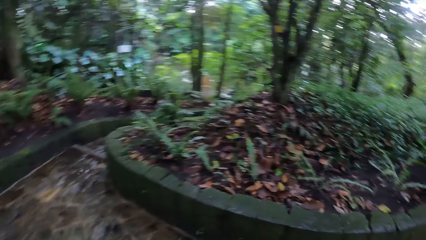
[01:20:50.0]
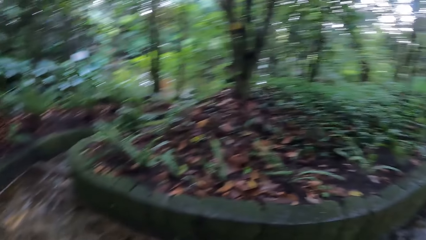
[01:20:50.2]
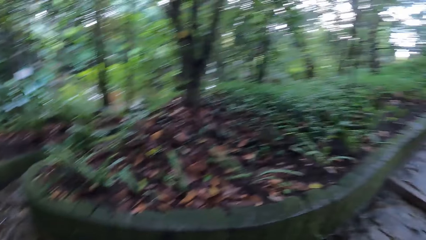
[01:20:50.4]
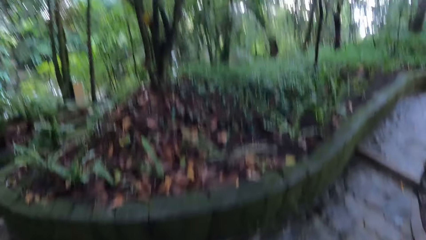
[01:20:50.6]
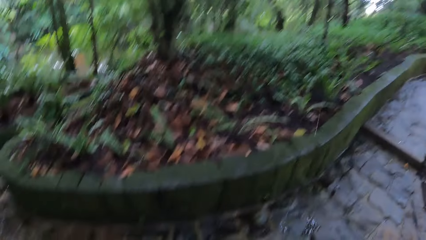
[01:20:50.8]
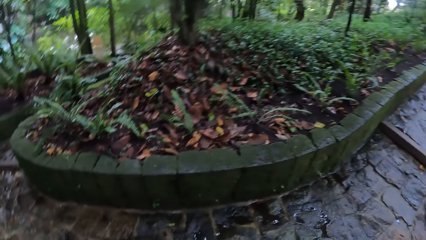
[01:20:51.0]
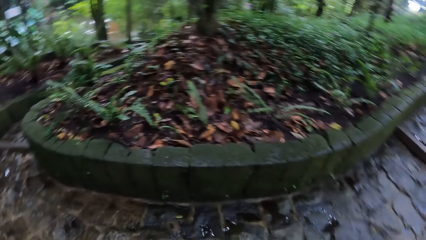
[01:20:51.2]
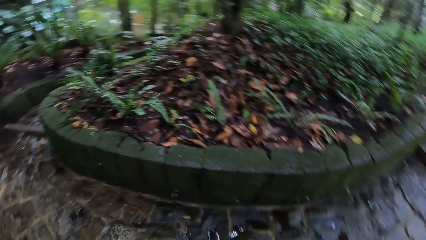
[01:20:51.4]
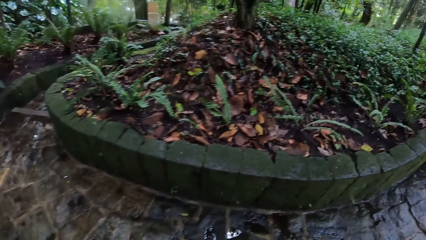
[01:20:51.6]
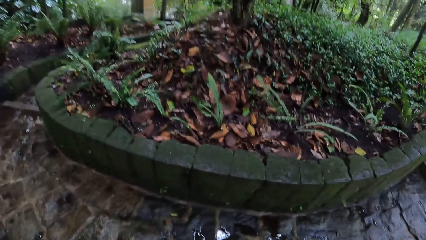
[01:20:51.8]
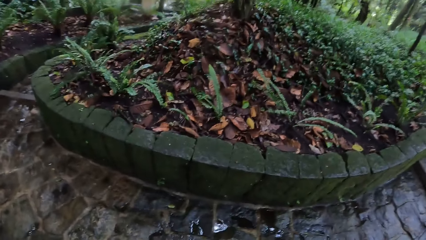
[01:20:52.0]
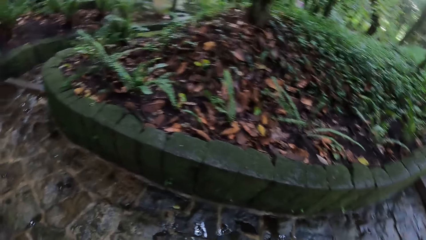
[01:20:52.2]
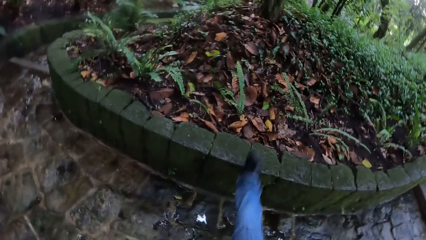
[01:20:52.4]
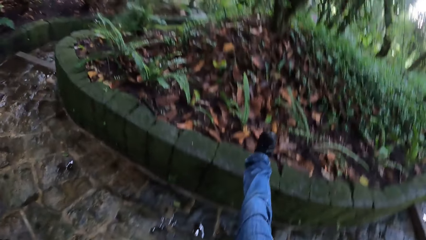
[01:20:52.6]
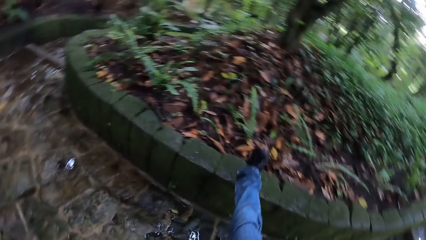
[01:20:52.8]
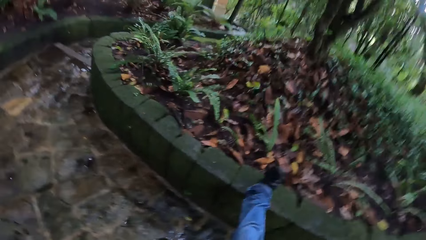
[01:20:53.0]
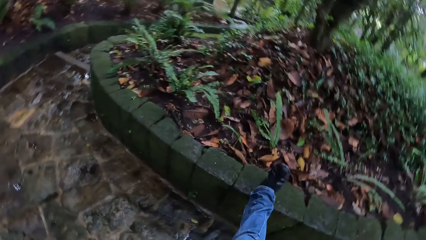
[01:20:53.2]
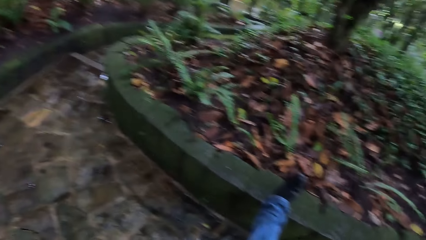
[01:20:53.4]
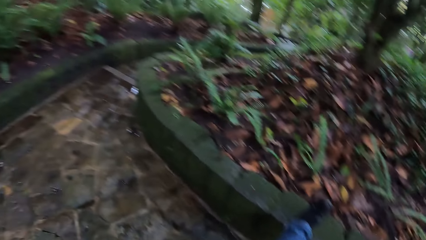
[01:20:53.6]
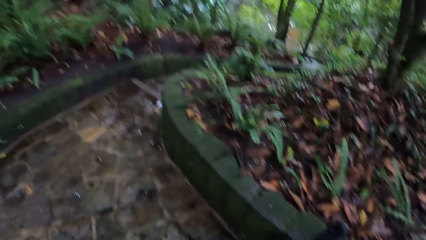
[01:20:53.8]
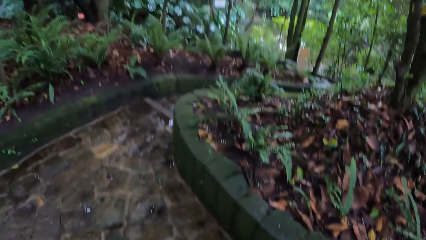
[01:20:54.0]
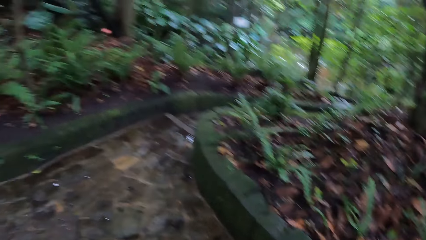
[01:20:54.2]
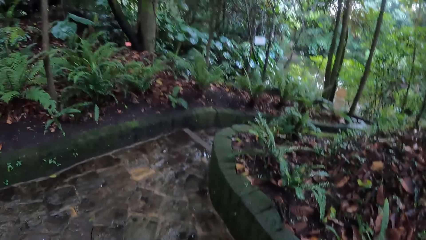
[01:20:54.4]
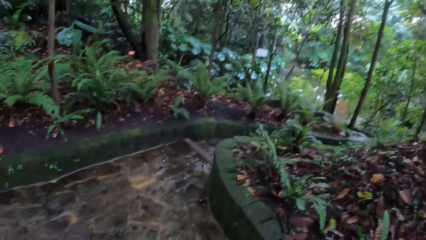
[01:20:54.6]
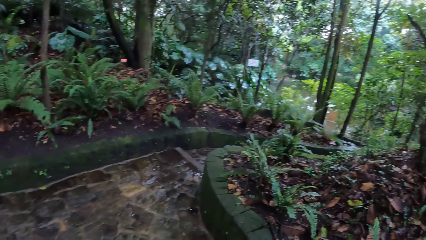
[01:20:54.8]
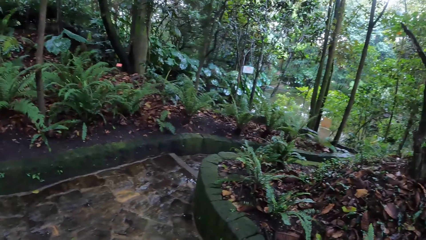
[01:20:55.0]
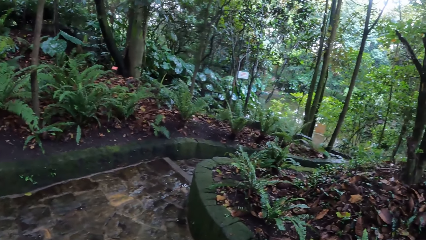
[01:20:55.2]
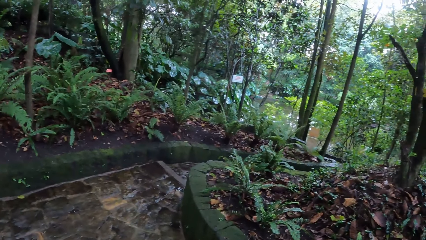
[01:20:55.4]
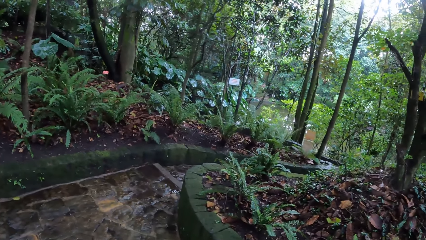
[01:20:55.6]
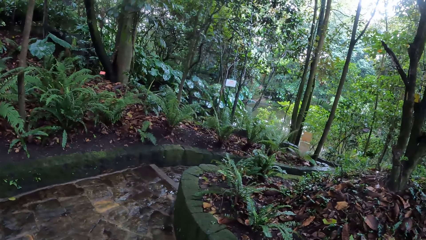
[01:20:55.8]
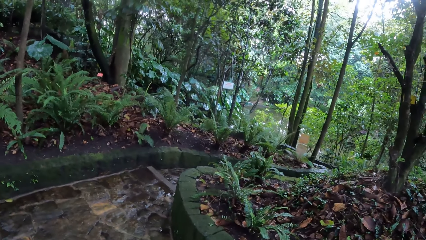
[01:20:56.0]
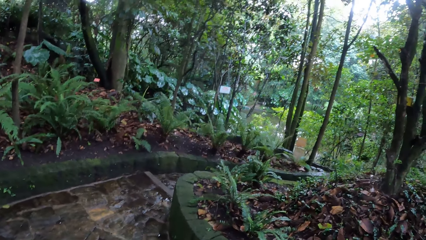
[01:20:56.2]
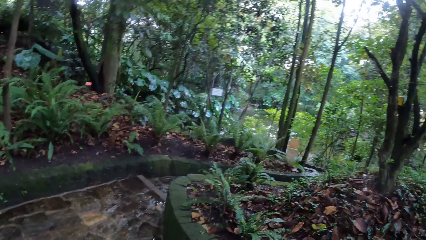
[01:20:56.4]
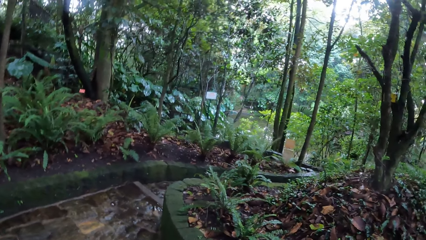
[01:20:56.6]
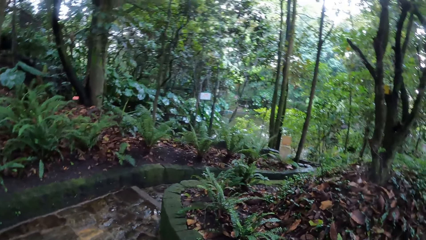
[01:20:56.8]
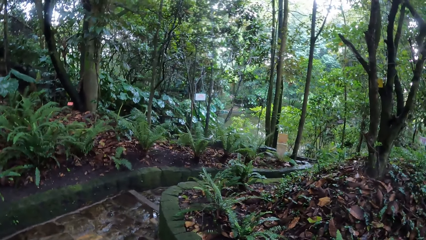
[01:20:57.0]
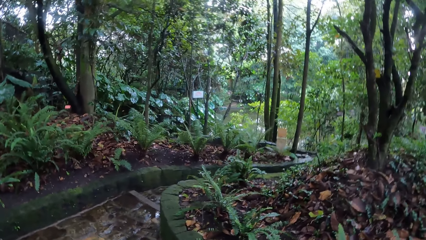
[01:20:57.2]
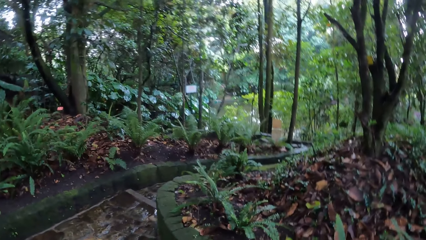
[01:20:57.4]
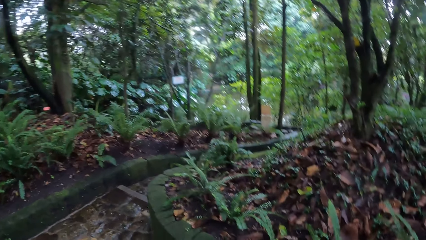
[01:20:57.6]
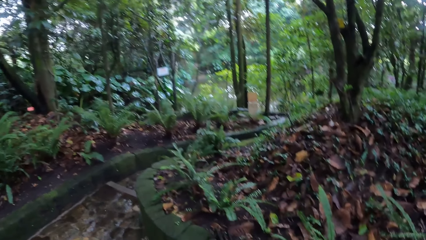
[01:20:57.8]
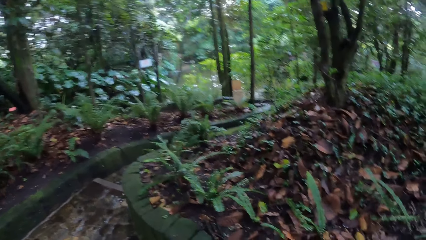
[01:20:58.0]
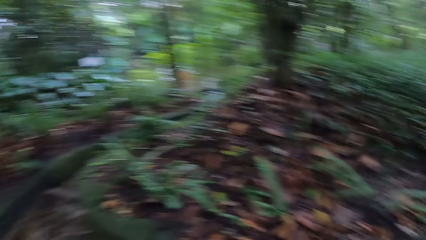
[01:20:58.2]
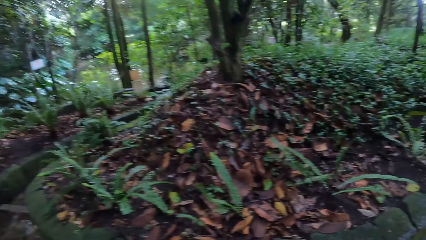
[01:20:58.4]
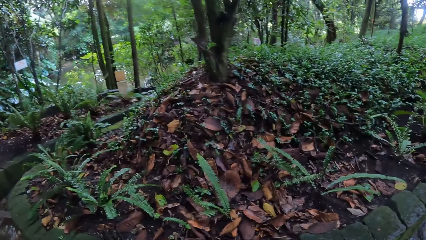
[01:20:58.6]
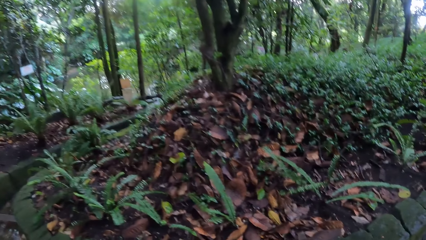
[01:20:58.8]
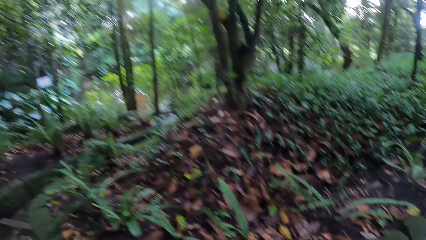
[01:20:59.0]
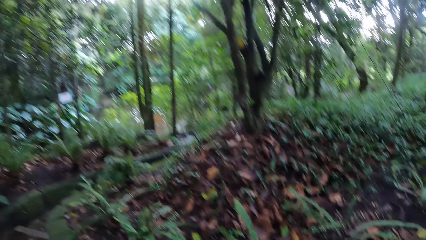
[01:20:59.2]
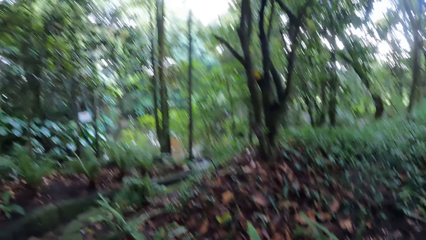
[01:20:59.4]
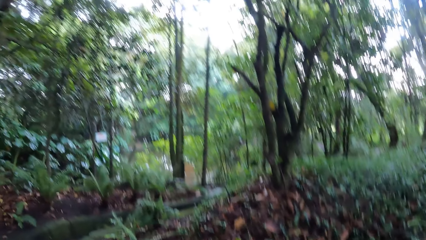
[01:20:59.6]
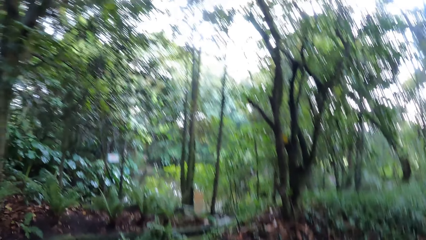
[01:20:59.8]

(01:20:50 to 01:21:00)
The camera wearer lifts a foot up. She places her right leg on a curbstone. She looks around.

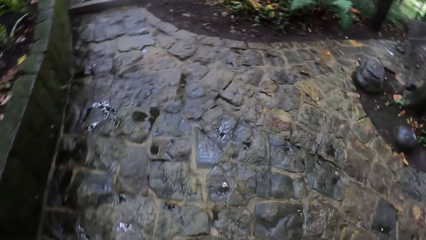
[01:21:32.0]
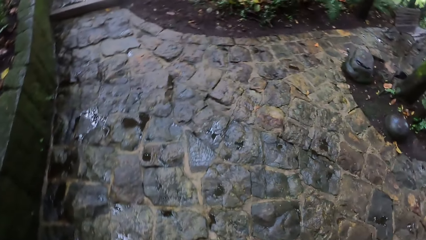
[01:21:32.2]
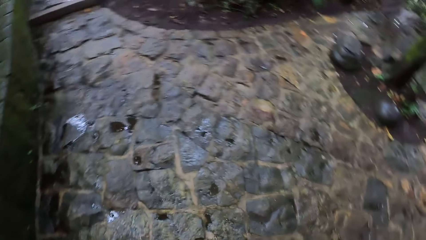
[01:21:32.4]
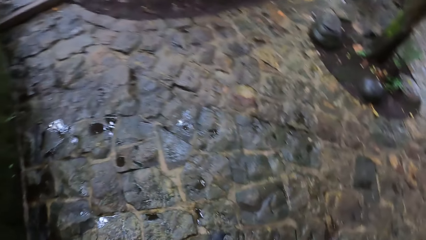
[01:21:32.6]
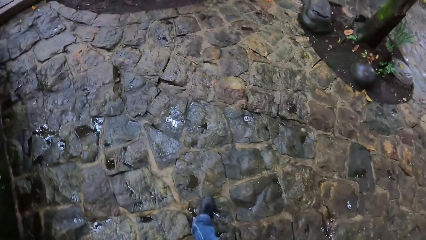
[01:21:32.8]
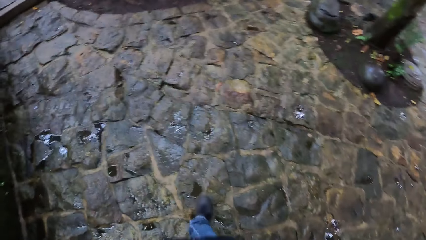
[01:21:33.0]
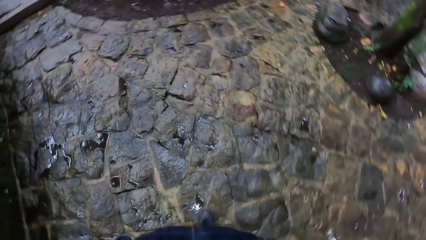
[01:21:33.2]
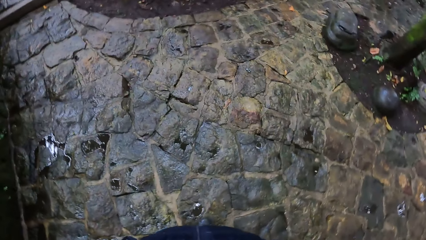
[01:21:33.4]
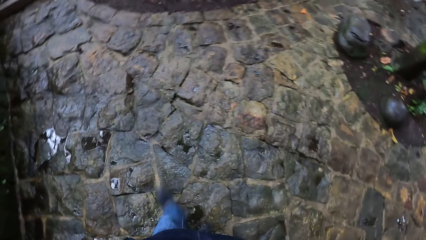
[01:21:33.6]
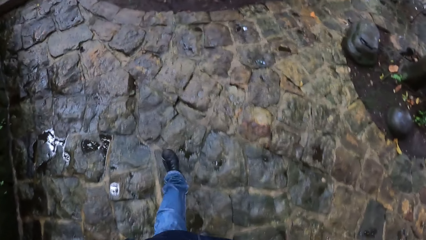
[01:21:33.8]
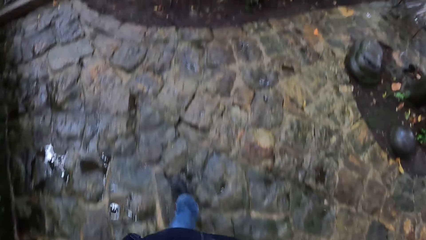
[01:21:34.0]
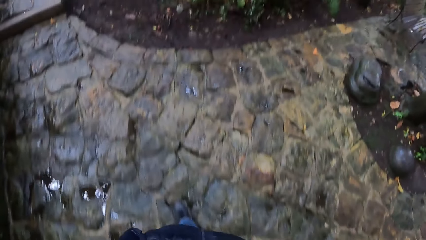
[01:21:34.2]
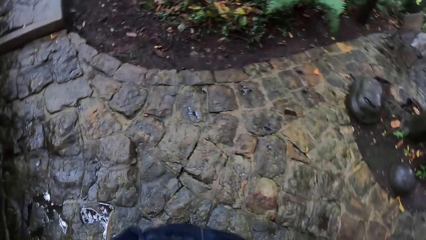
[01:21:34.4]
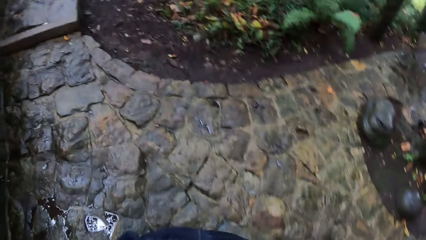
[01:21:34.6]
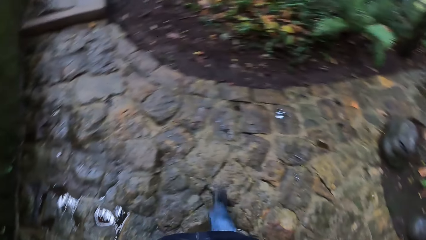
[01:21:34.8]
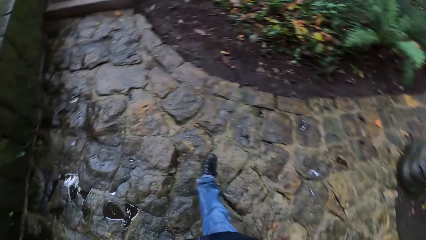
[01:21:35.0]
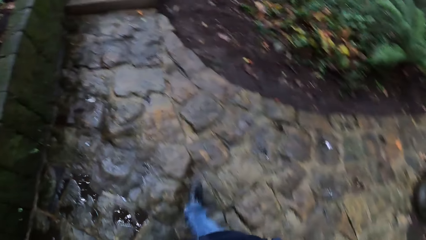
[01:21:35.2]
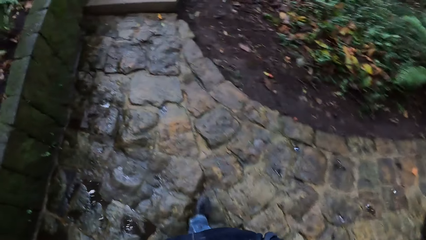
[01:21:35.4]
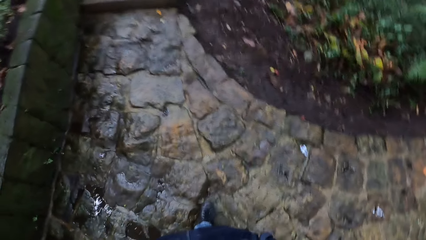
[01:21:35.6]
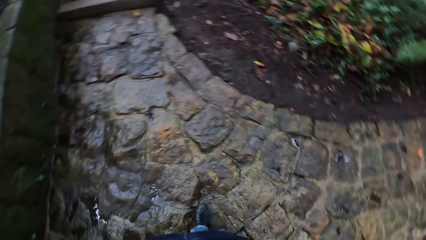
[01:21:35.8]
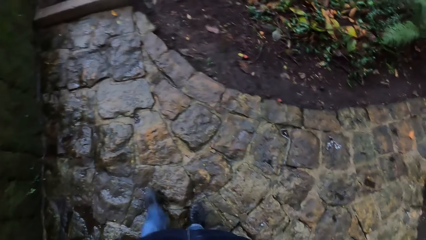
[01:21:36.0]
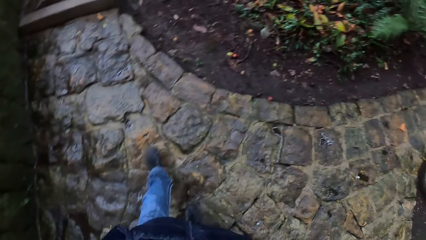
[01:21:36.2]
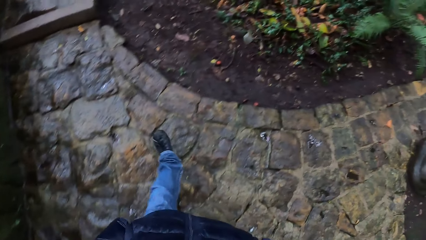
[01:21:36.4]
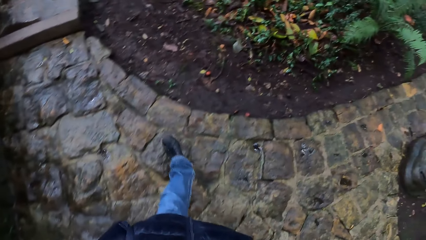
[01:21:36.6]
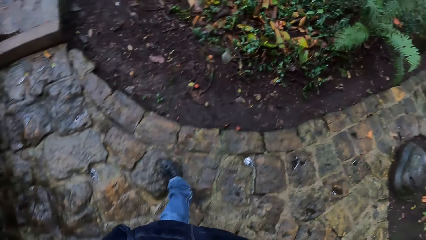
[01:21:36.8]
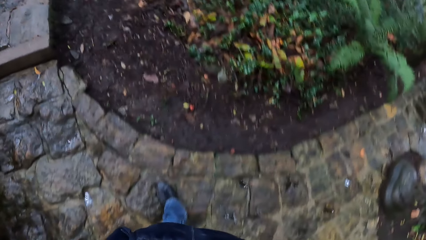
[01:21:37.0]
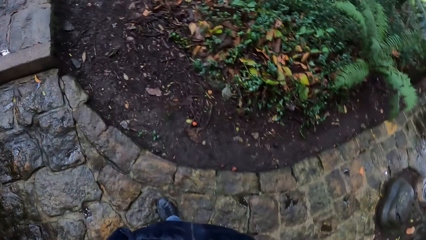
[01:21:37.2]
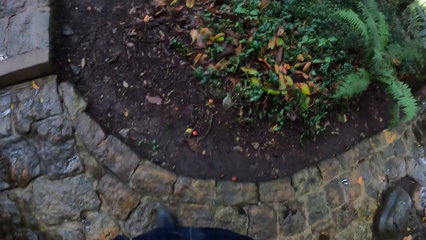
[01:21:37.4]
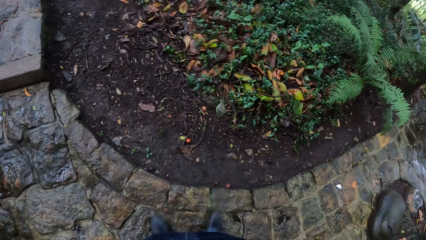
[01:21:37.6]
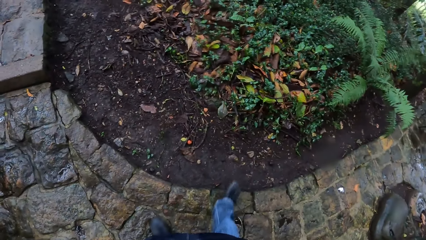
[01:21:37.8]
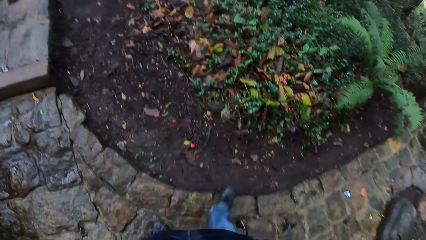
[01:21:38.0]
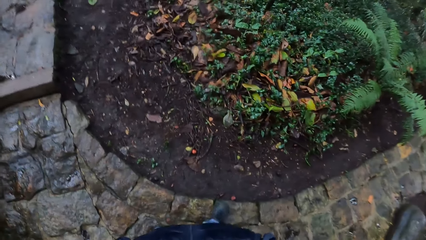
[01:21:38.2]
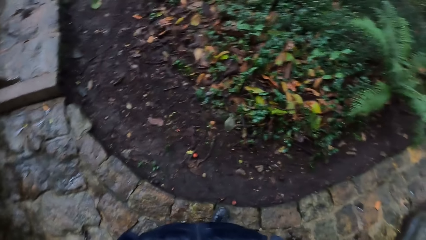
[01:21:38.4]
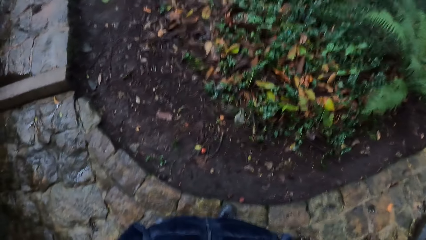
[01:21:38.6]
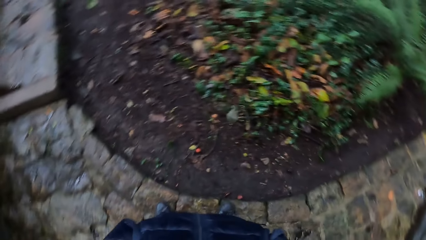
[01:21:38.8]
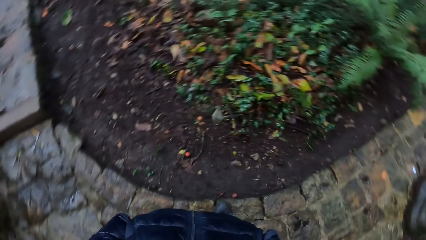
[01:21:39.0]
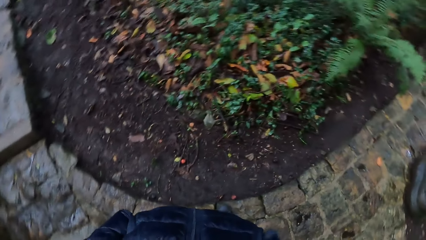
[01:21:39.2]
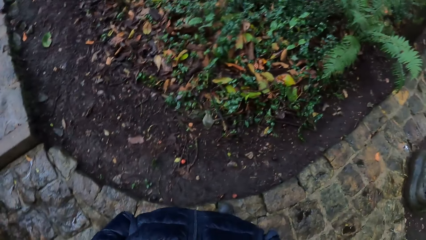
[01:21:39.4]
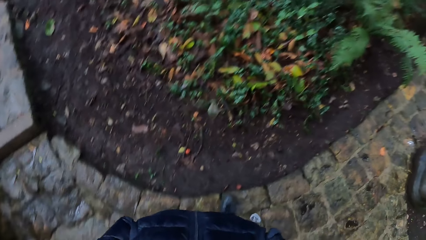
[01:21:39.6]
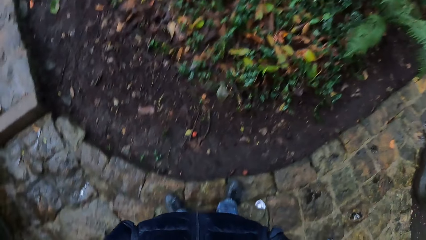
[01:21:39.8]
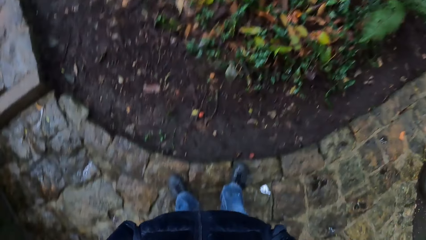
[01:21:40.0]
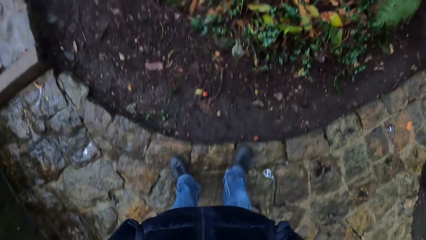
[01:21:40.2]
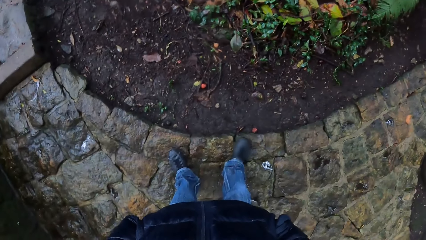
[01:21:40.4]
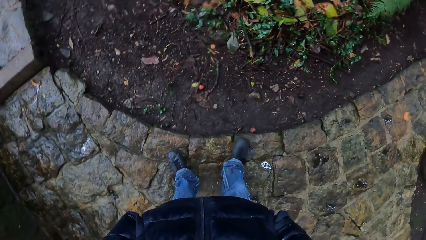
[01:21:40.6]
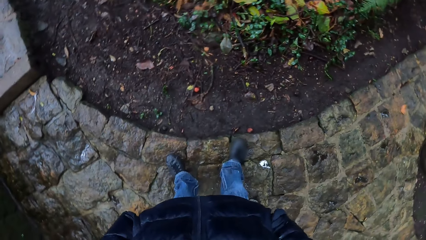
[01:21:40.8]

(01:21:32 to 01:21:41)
The camera wearer walks. They stand.
